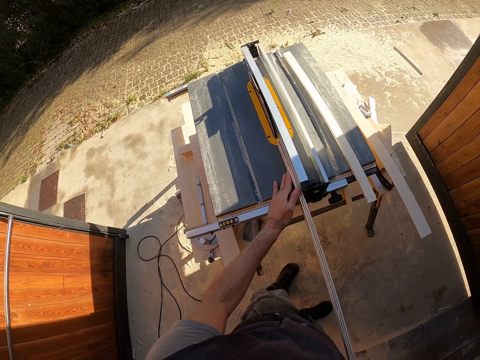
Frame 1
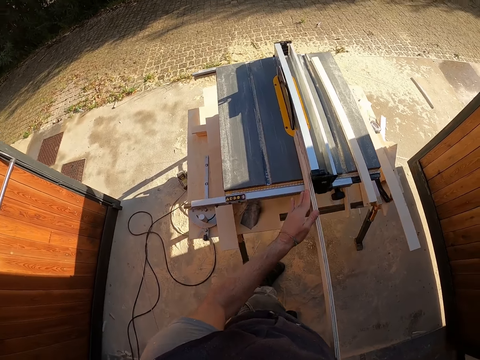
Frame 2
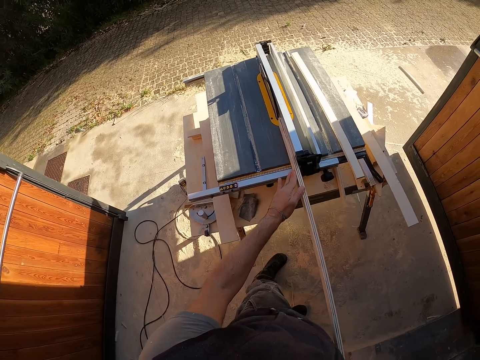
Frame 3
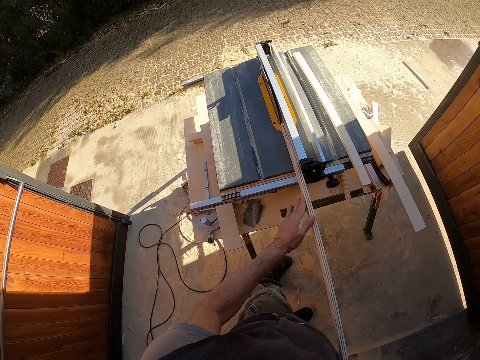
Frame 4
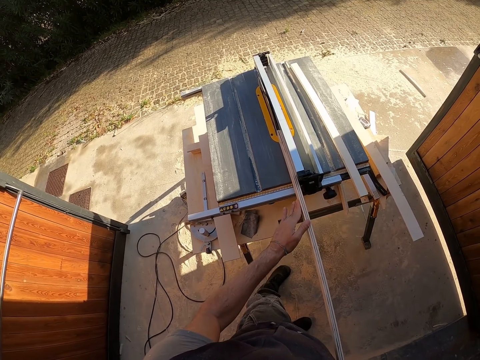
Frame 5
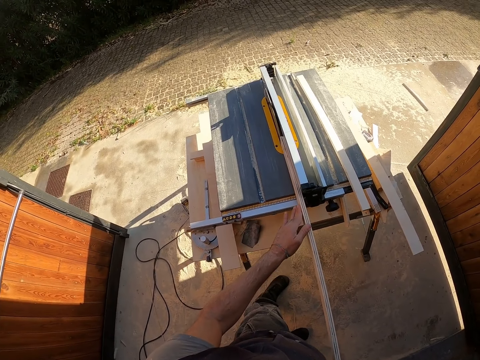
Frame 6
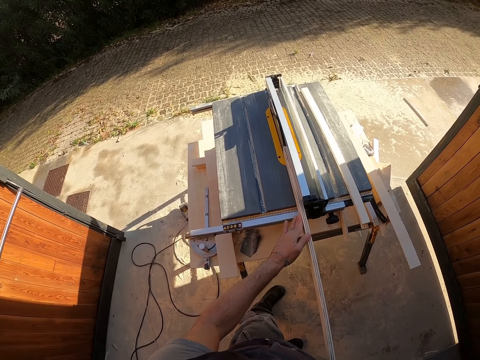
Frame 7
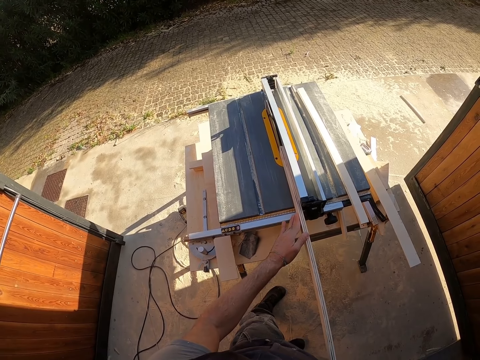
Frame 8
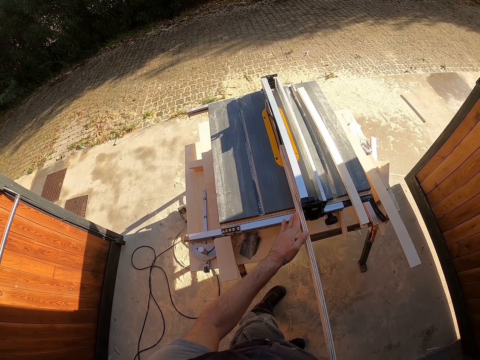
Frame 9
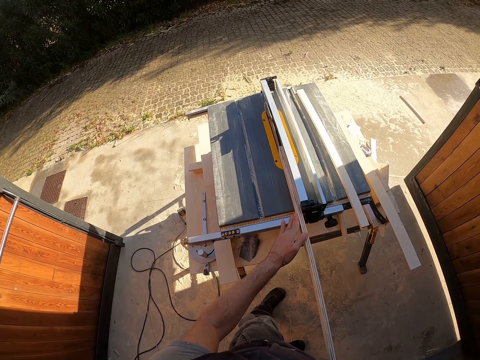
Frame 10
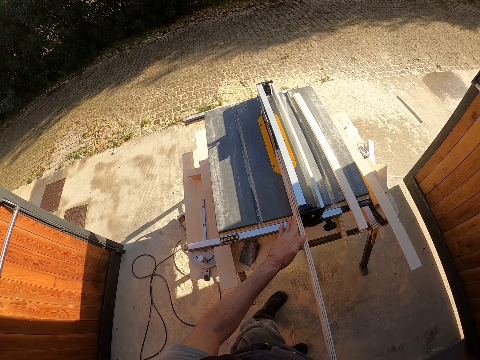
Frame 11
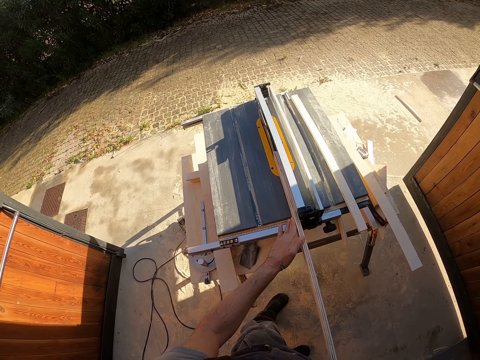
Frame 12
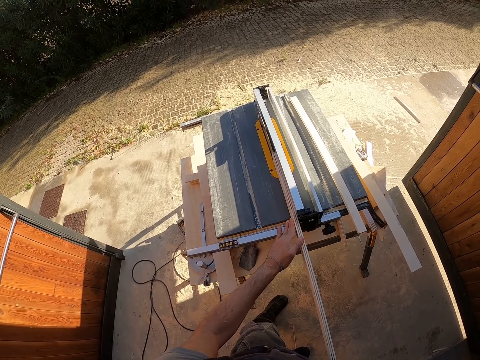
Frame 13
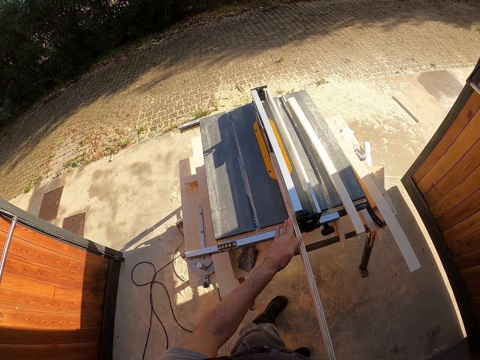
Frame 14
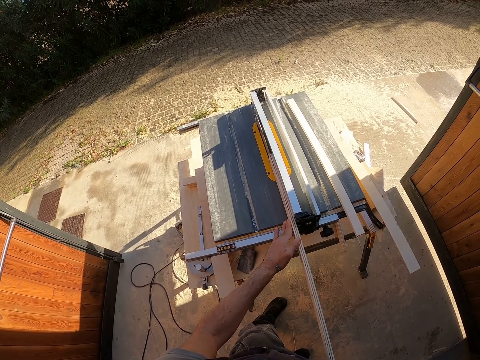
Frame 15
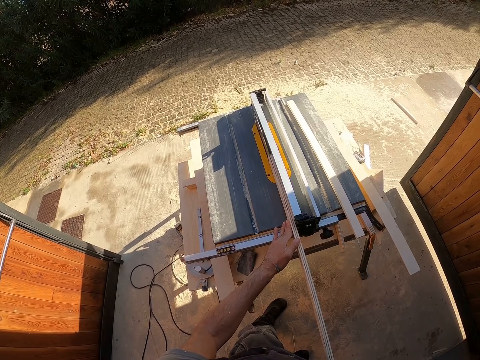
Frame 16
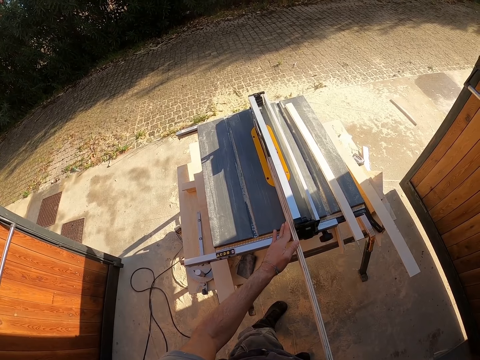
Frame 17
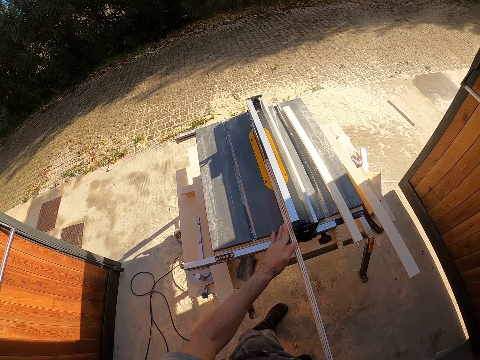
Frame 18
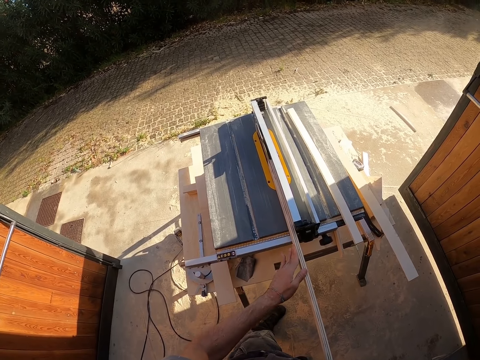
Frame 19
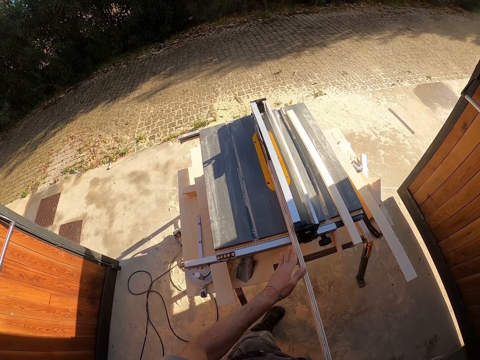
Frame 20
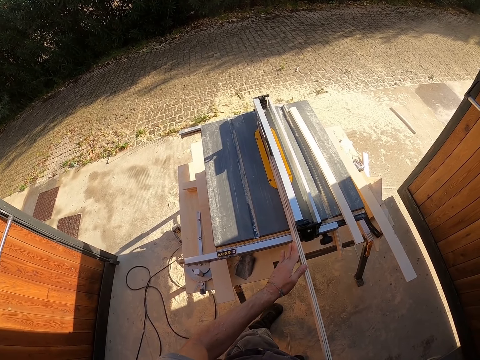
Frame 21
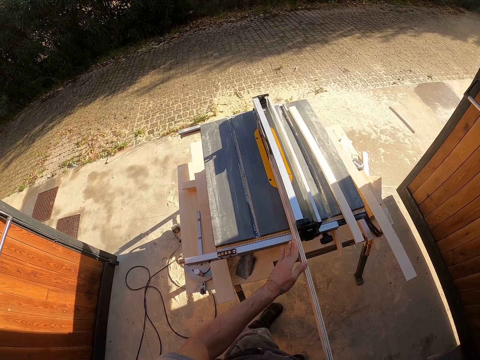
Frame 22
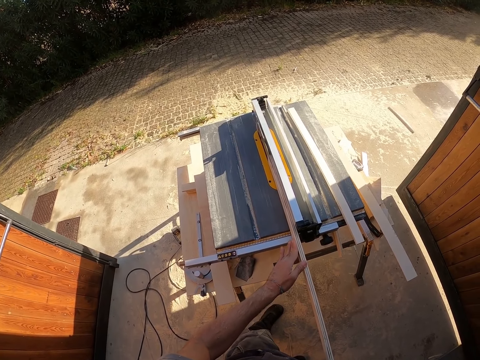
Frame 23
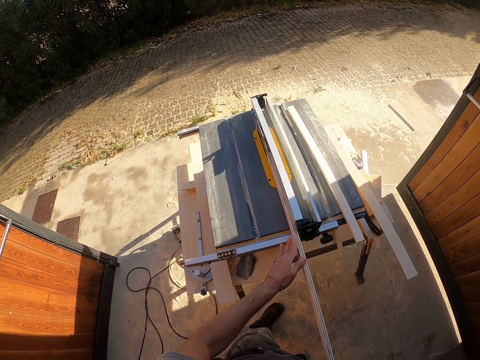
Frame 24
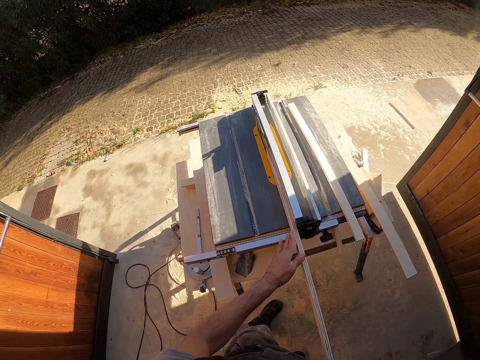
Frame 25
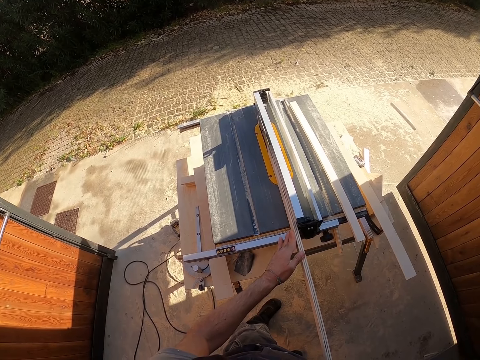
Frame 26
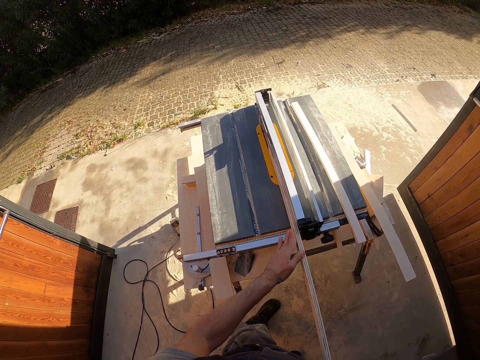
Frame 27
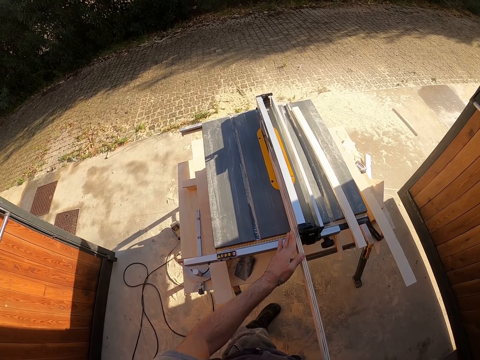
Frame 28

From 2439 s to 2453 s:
The camera wearer trims the wood in his hands with the table saw blade. He moves his left hand on the plywood on the saw table.

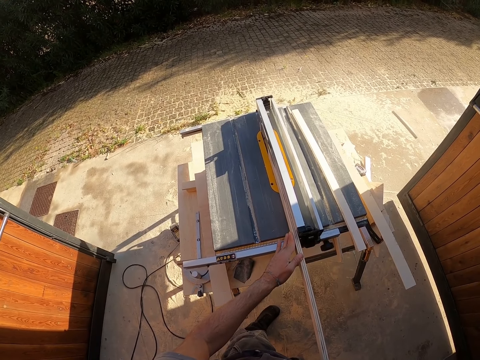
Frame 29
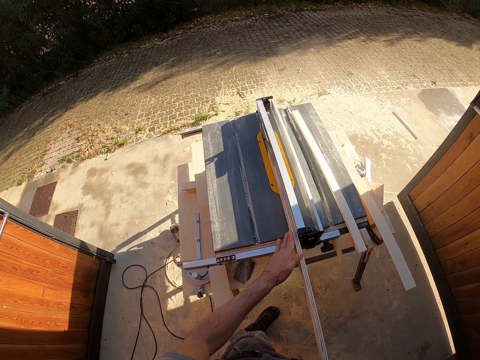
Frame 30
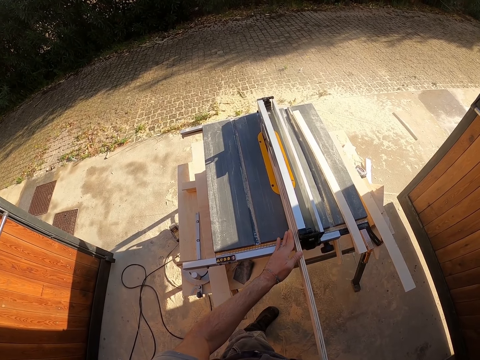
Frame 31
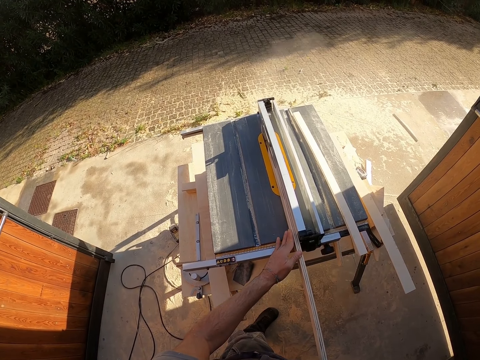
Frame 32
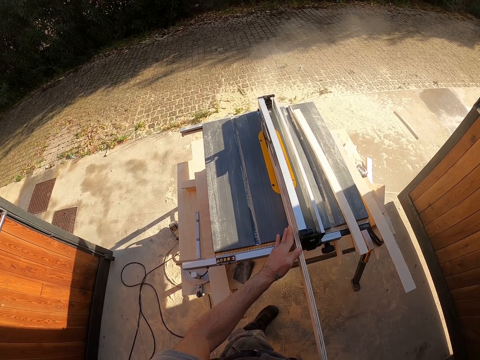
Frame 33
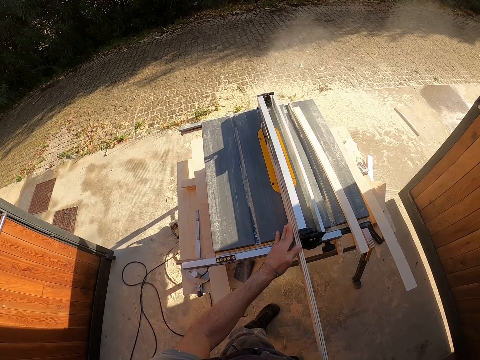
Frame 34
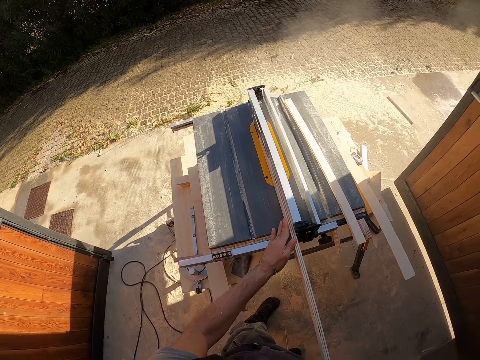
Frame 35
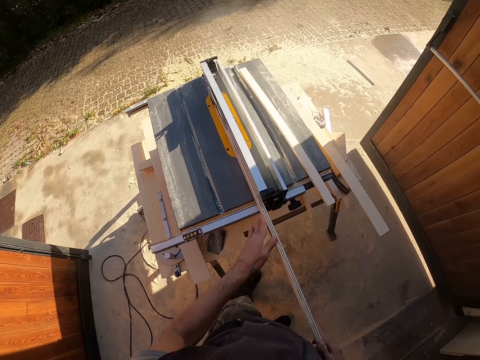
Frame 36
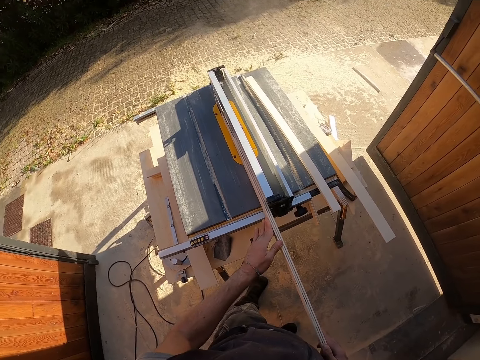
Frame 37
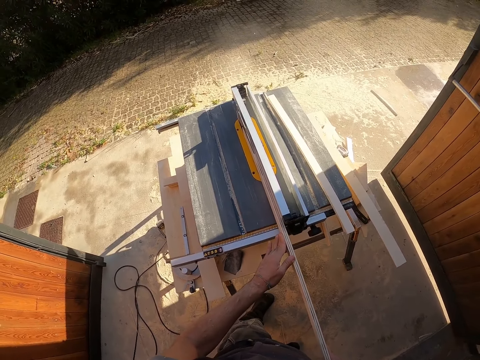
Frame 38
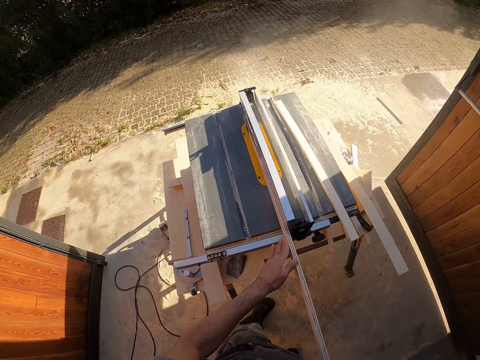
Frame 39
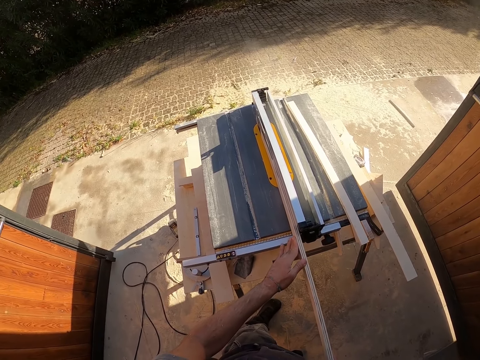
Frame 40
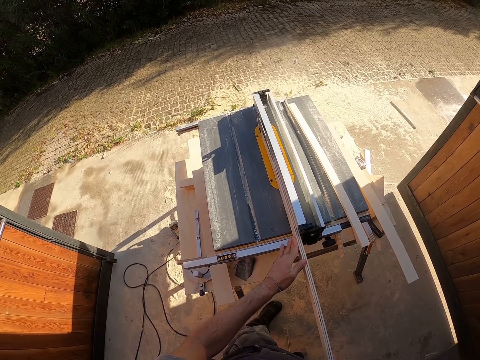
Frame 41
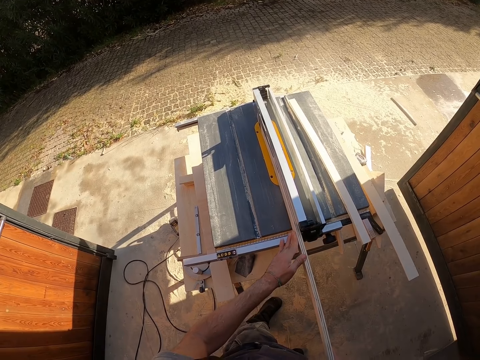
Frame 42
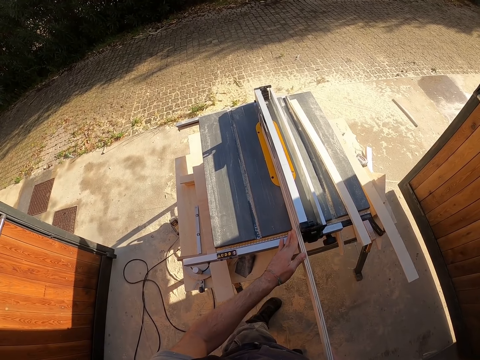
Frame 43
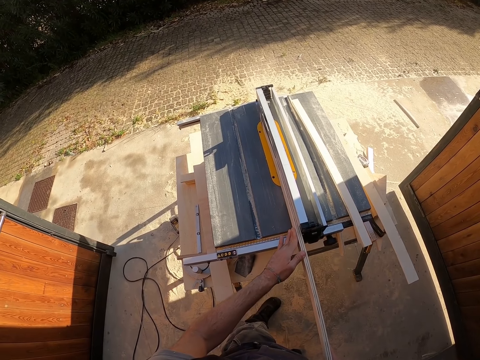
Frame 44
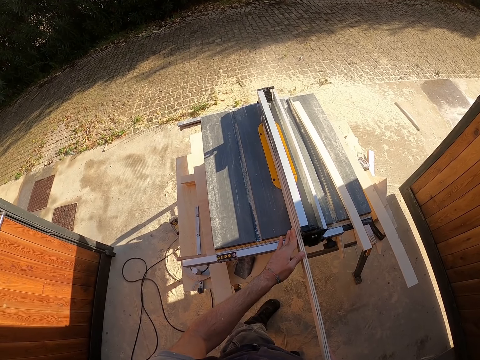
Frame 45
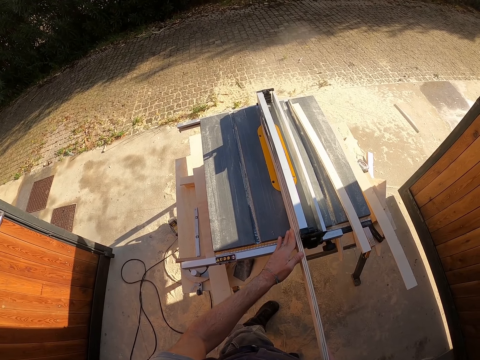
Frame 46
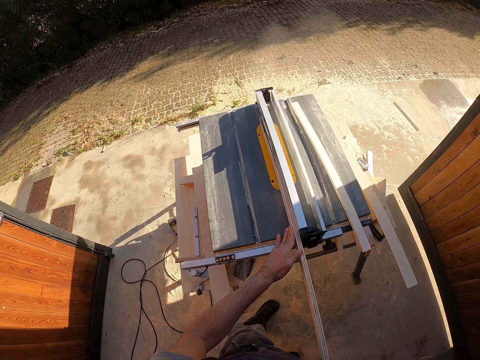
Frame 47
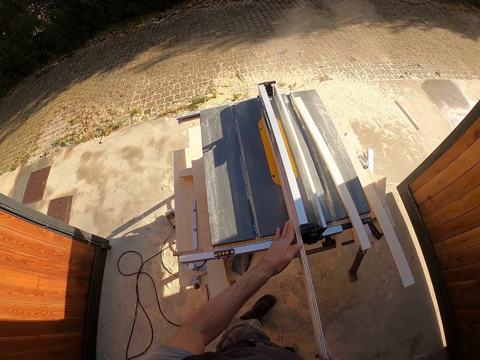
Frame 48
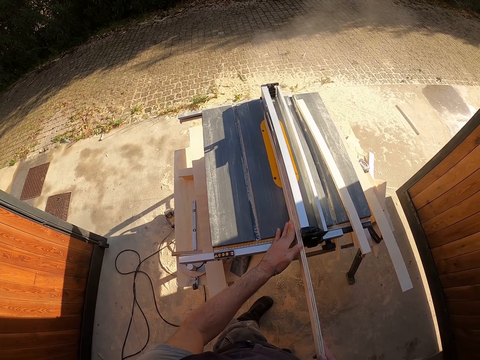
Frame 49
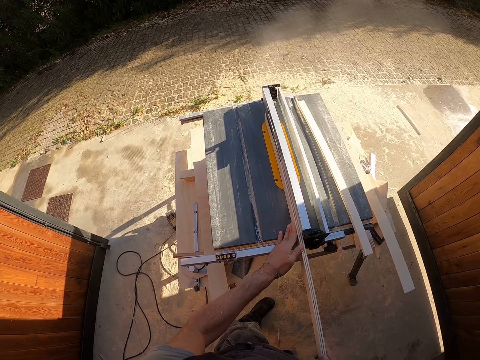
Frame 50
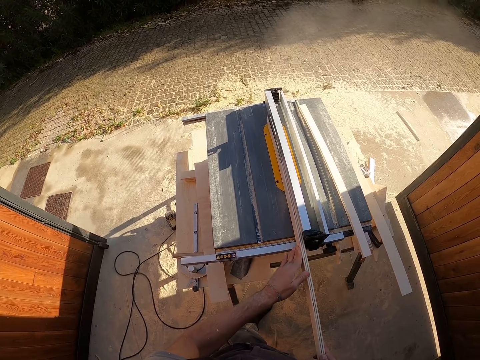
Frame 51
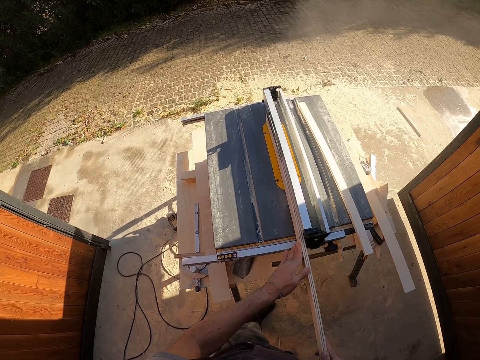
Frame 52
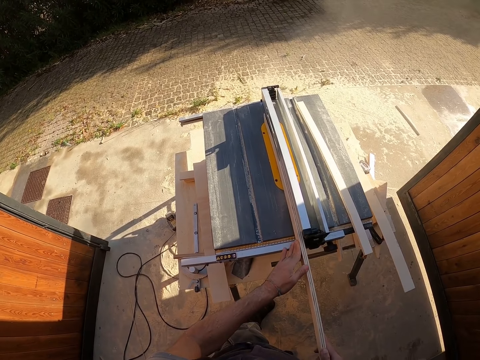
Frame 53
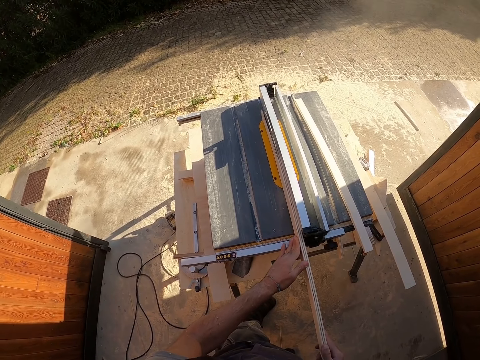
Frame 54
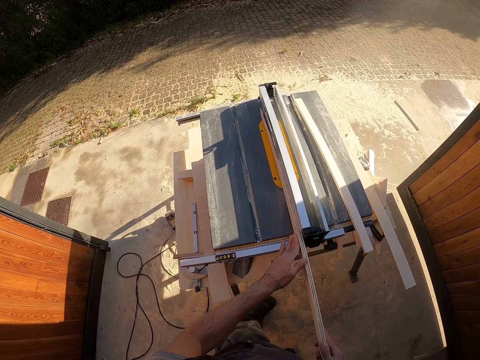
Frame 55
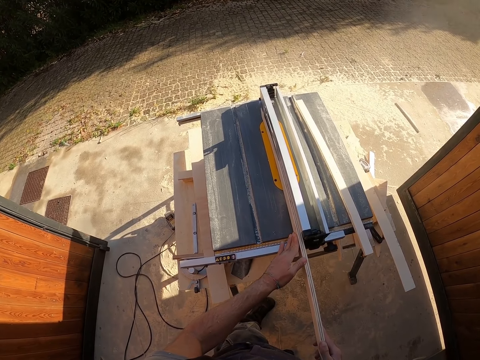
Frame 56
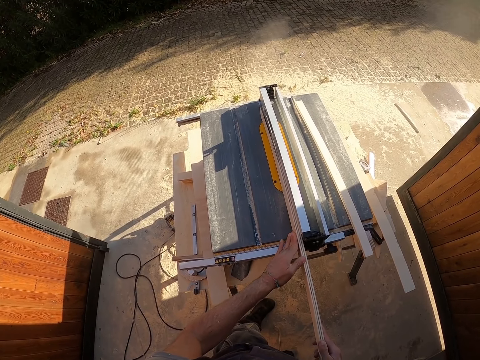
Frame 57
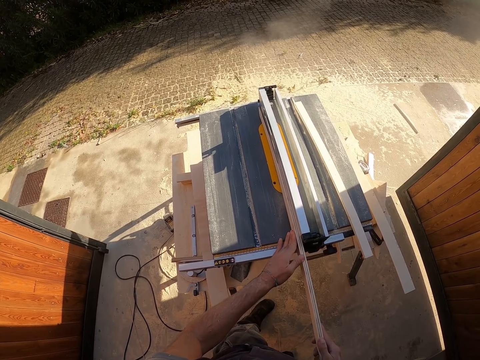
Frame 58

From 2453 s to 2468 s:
The camera wearer moves his left hand on the plywood on the saw table. He does so again.
